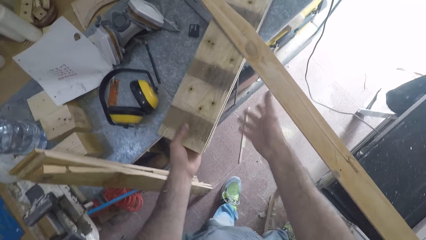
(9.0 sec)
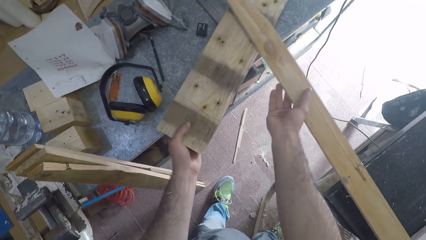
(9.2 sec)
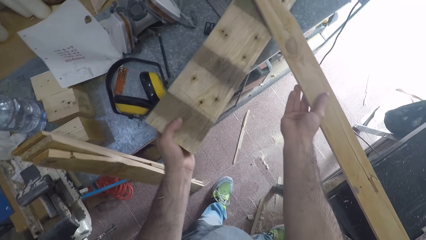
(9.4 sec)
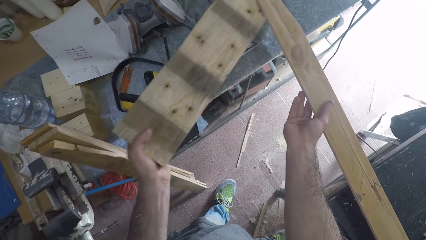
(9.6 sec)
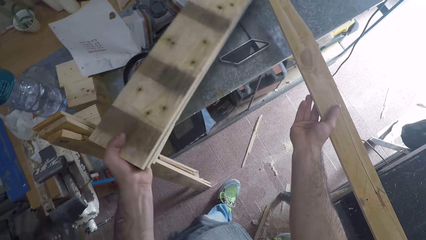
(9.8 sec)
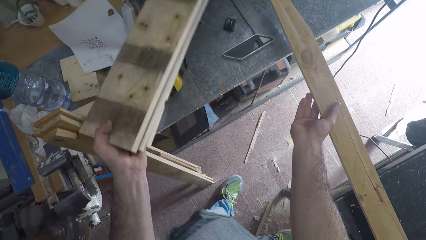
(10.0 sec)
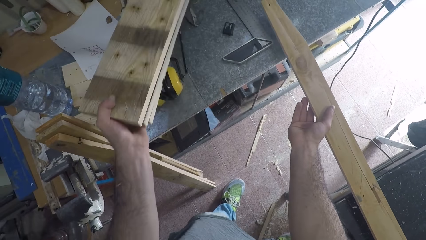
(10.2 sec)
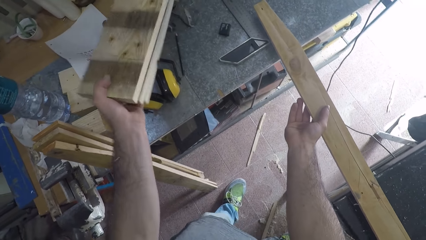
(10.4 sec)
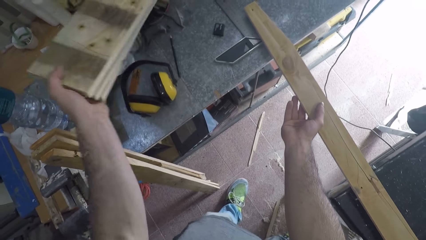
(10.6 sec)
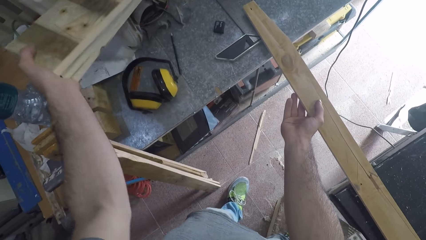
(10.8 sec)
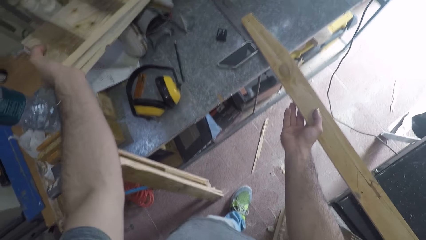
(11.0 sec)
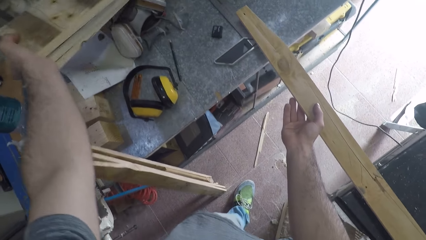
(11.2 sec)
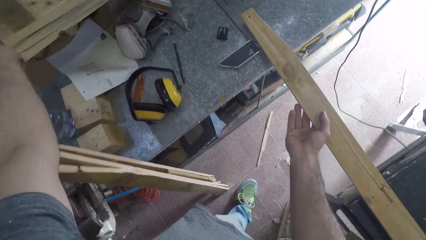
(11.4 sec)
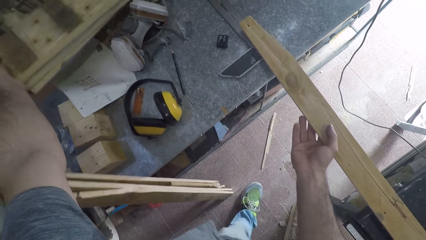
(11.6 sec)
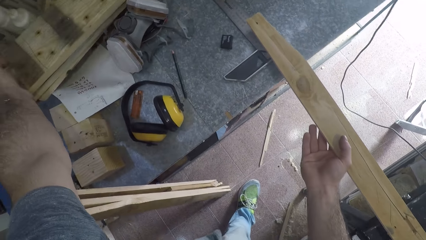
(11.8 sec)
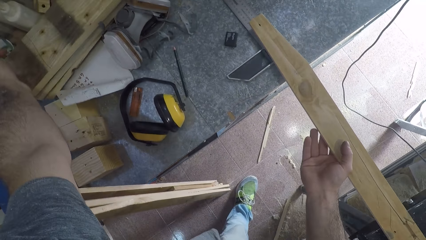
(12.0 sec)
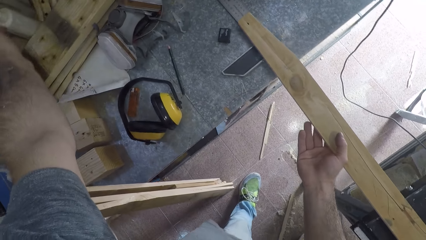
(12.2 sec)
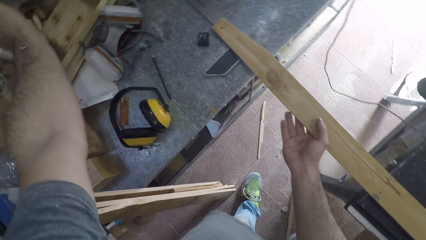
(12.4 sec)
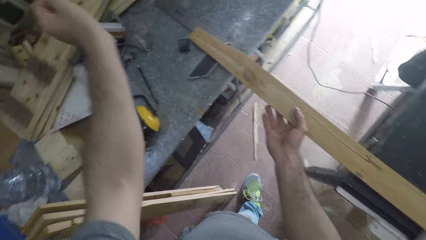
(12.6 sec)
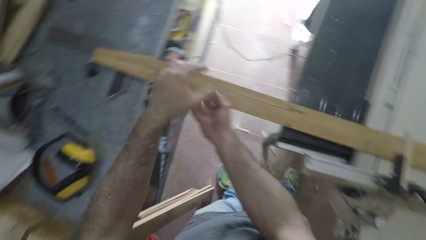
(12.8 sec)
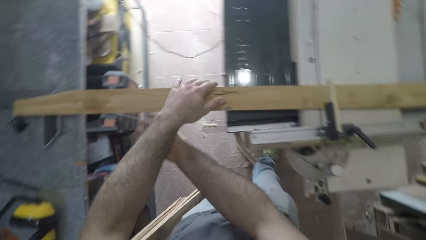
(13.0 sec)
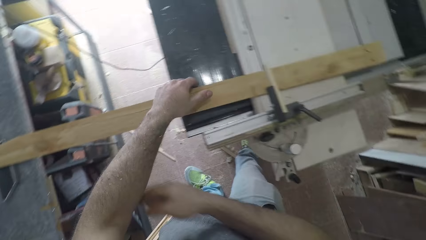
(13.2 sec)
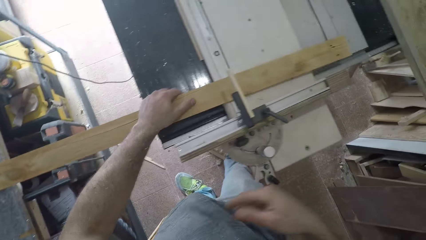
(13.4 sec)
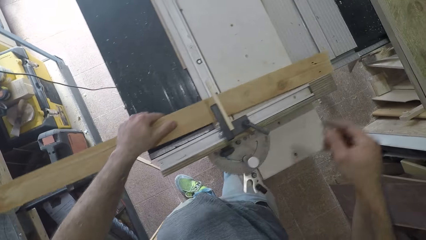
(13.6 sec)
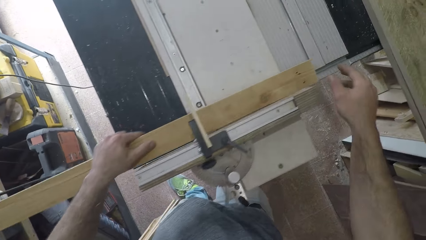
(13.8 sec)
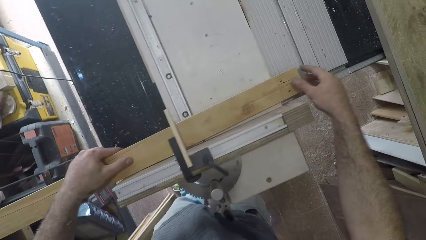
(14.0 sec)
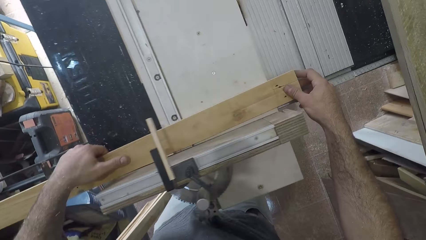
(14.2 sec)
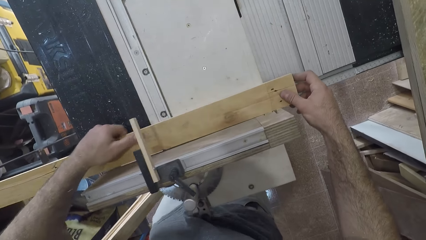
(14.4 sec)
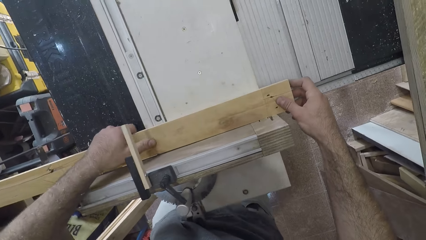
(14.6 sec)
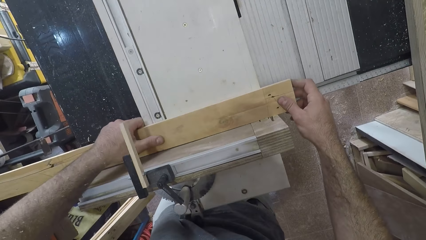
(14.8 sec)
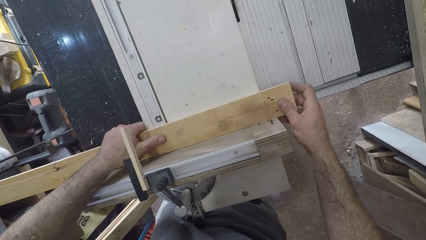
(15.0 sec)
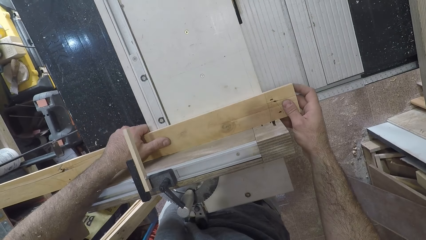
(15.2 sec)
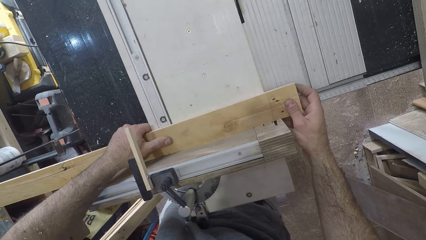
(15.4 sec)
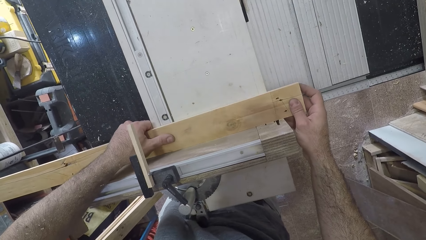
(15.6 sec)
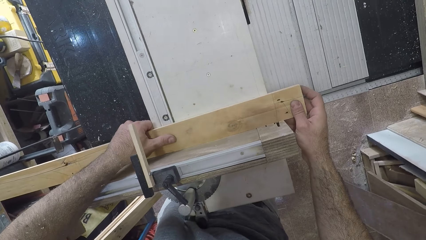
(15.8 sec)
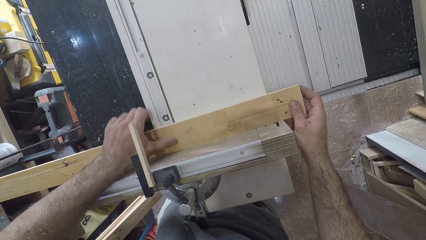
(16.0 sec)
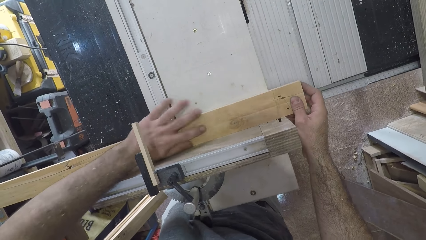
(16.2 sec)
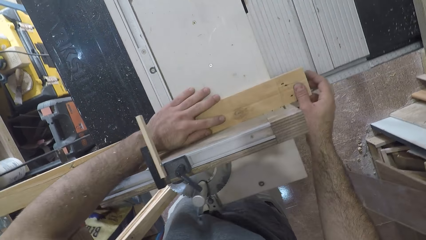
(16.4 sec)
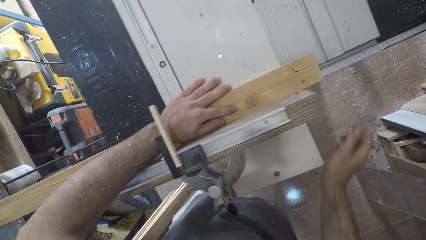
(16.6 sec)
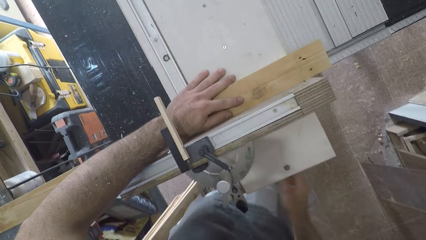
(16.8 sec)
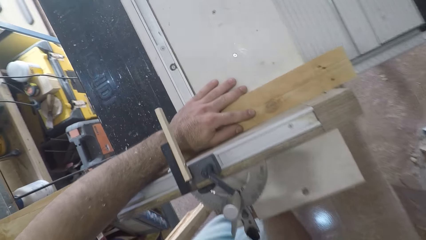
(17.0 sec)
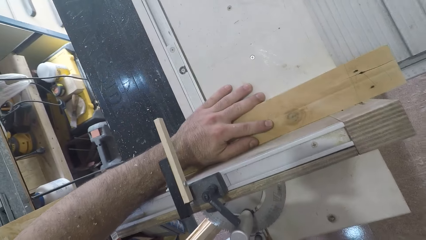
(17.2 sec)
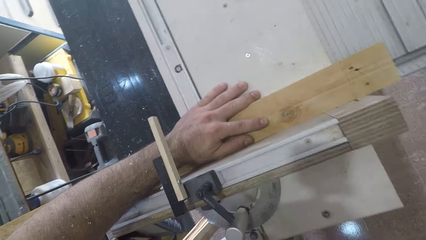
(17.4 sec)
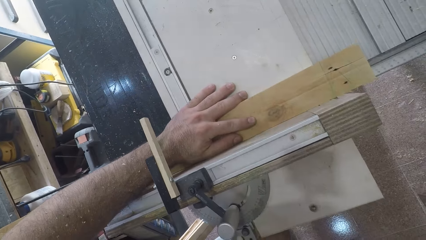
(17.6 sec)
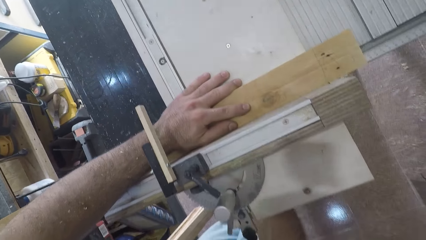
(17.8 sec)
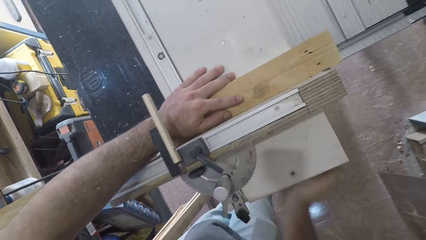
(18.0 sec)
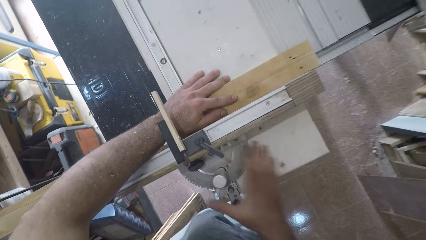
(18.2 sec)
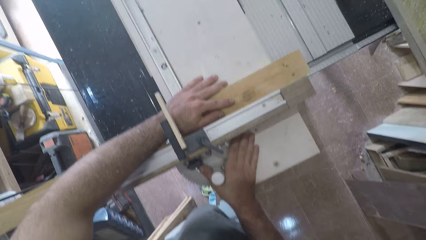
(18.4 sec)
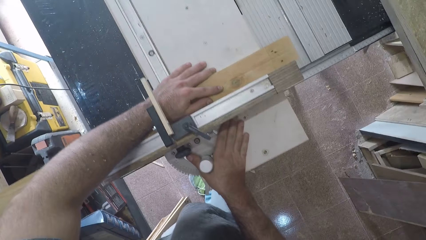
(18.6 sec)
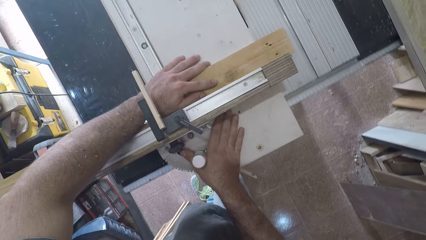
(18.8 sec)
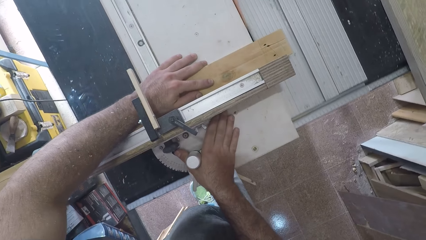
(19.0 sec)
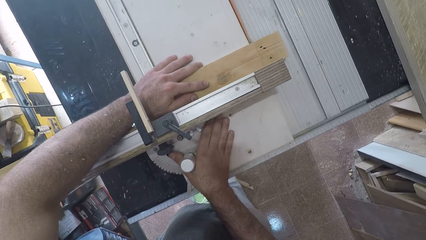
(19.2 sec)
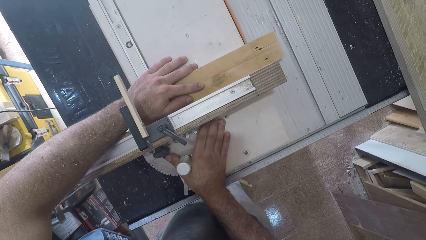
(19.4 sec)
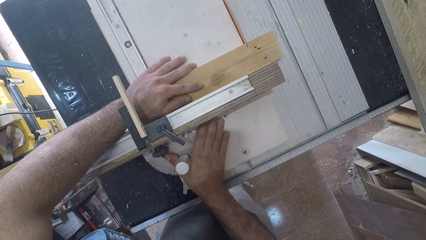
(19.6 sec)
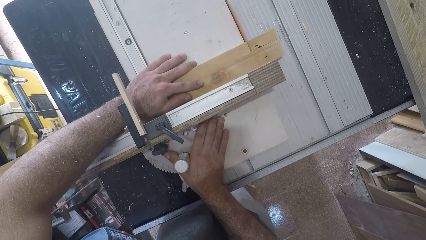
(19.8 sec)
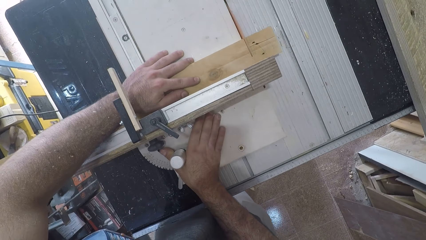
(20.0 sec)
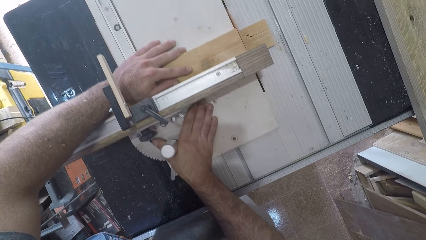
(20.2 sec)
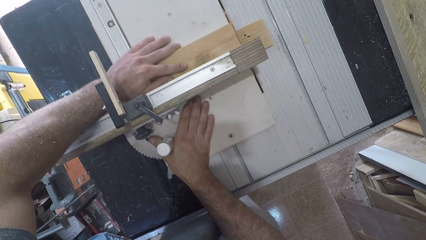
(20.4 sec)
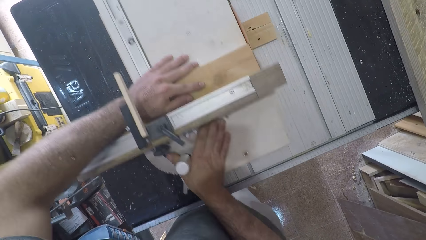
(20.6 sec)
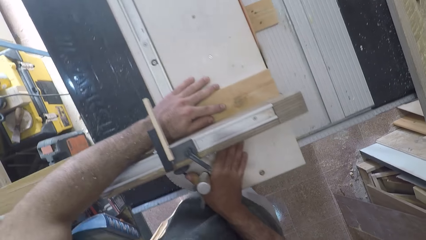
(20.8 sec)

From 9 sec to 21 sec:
The camera wearer picks blocks of wood. He holds the wood. He puts the blocks of wood on the workbench. He adjusts the piece of wood on the table saw with both hands. He places his right hand under the table saw. He cuts the piece of wood with the table saw.

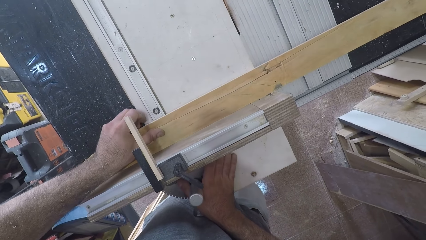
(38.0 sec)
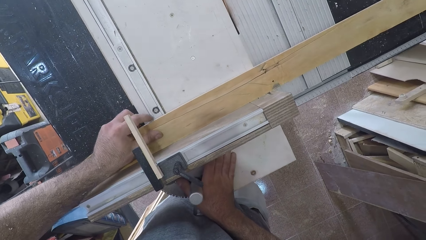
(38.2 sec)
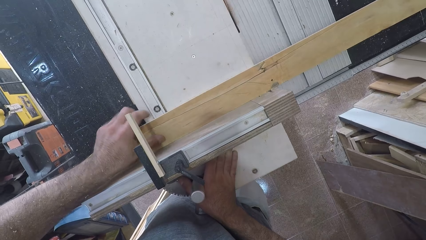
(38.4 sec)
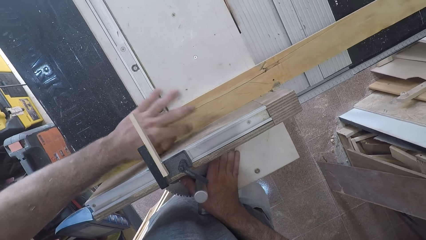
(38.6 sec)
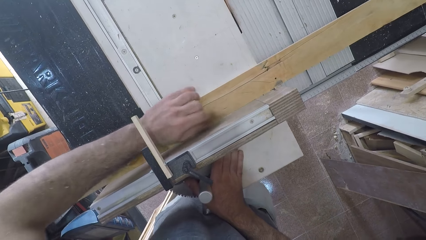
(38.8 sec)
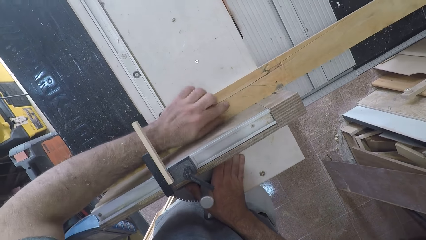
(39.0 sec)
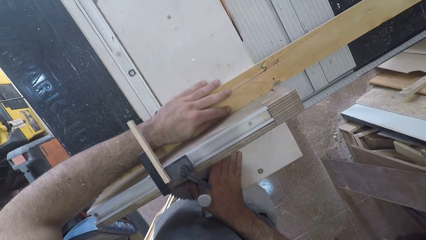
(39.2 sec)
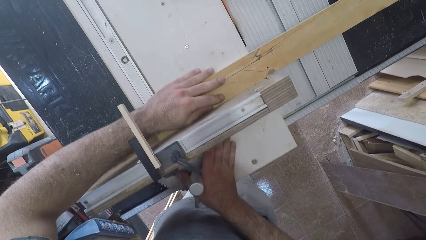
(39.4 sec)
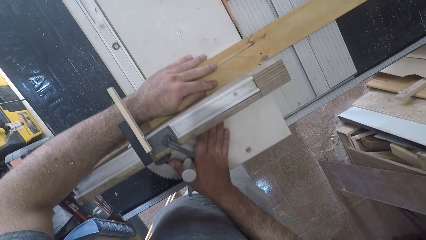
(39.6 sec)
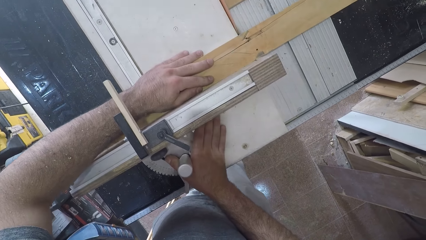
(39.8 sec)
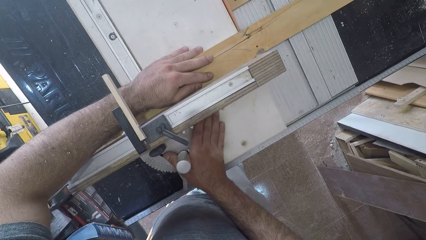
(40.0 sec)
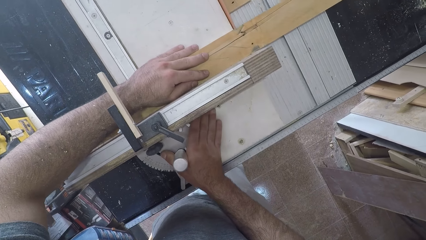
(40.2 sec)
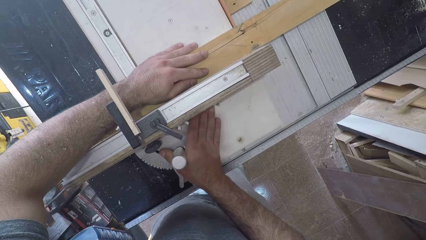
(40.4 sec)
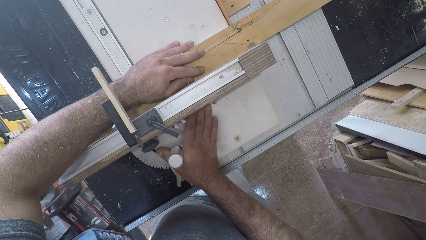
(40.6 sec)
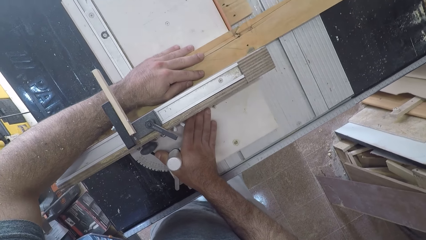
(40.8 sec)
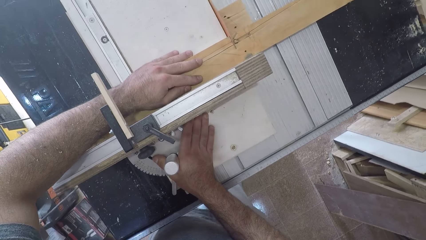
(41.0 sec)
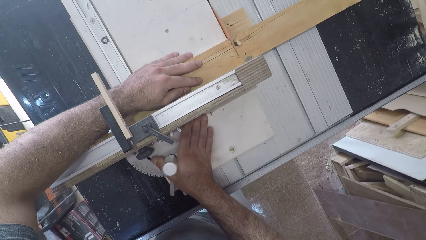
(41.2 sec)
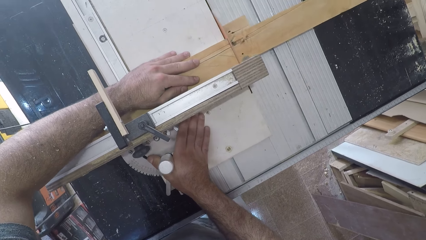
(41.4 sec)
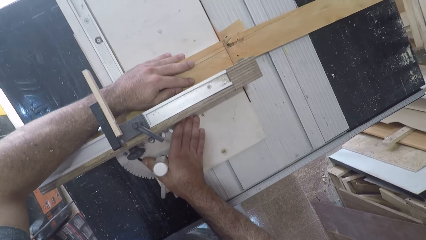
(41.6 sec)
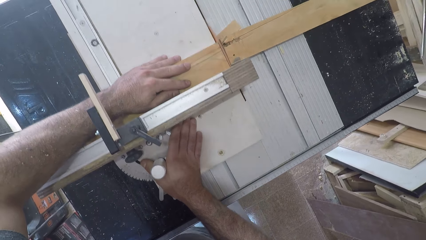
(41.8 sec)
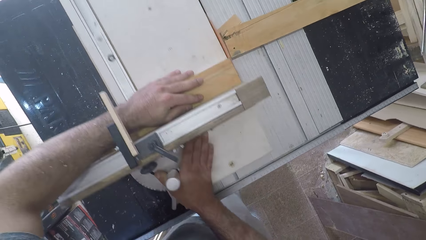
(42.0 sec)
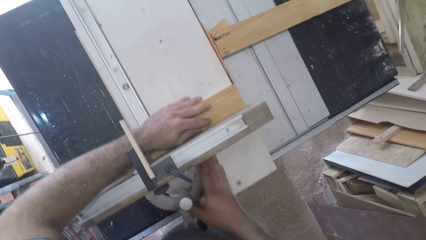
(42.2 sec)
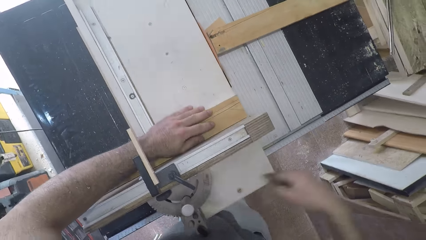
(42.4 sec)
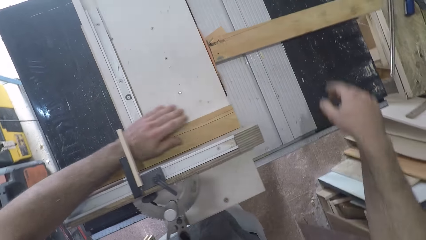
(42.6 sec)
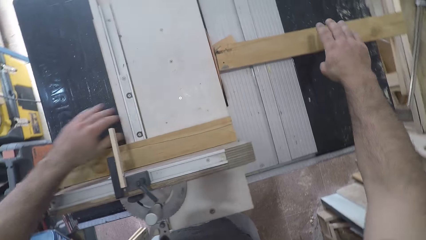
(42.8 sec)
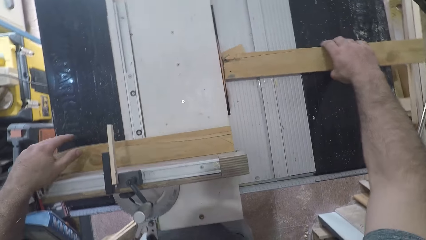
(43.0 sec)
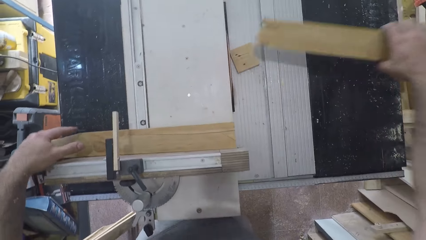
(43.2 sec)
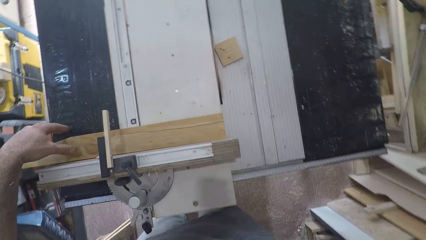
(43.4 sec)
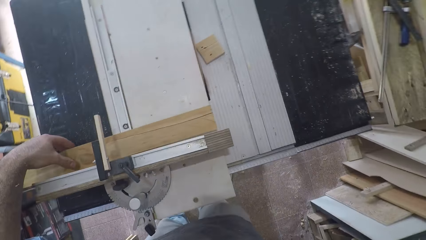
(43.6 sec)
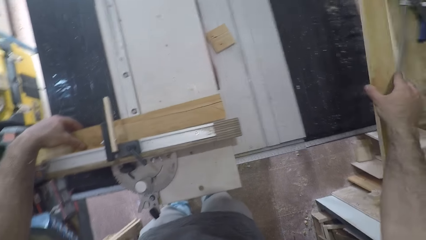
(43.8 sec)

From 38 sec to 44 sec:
The camera wearer cuts the piece of wood with the table saw. He removes half of the piece of wood with his right hand. He picks up the other half of the piece of wood from the table saw with his left hand.
